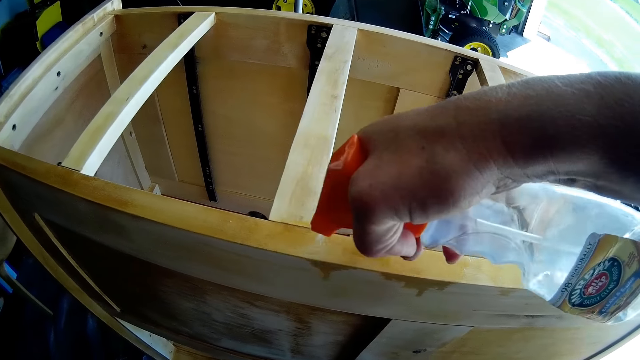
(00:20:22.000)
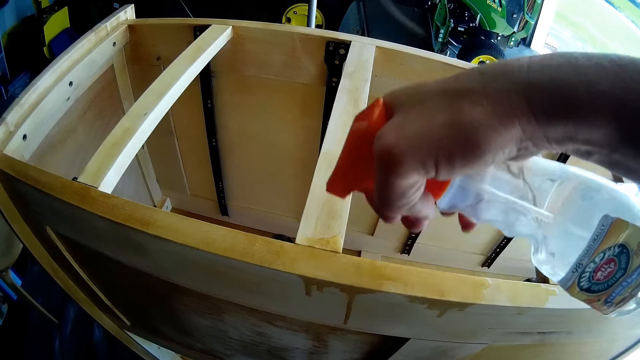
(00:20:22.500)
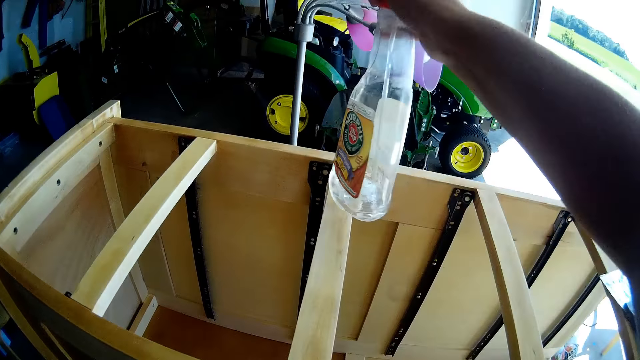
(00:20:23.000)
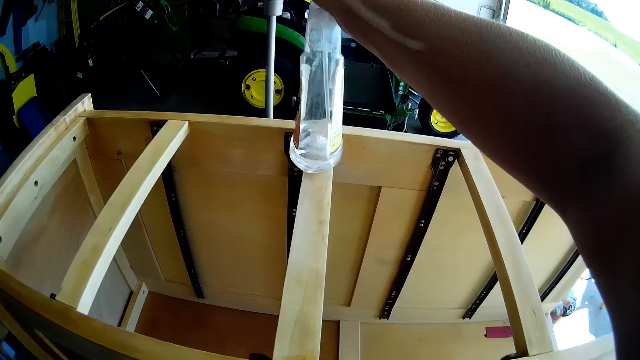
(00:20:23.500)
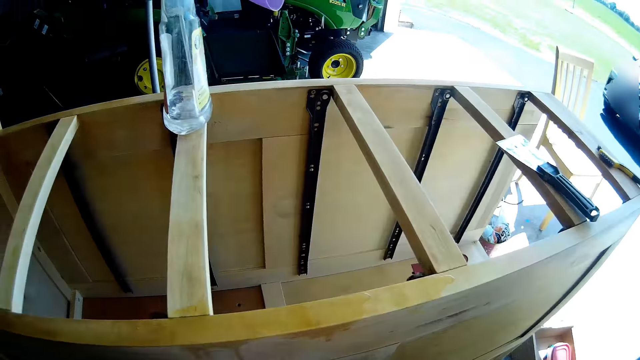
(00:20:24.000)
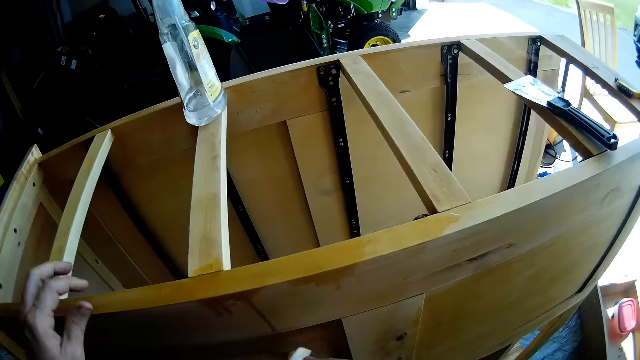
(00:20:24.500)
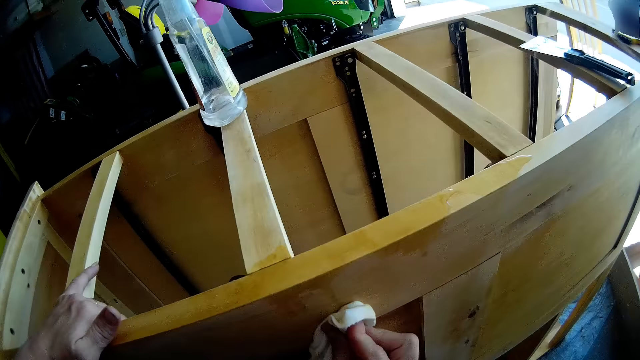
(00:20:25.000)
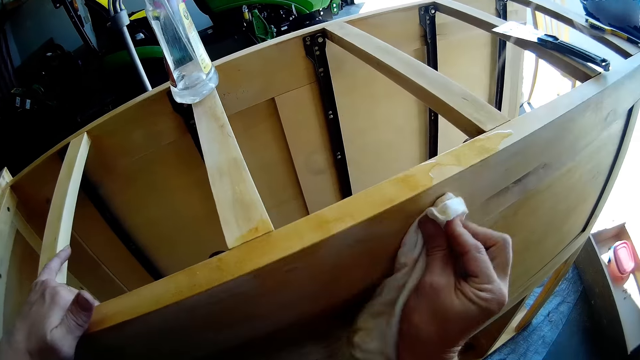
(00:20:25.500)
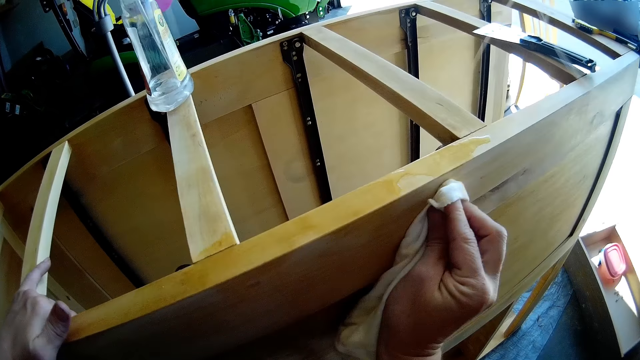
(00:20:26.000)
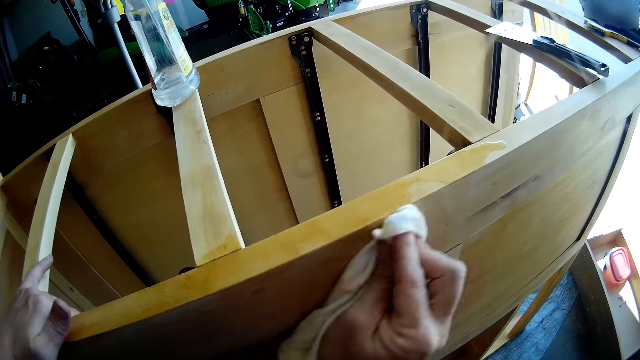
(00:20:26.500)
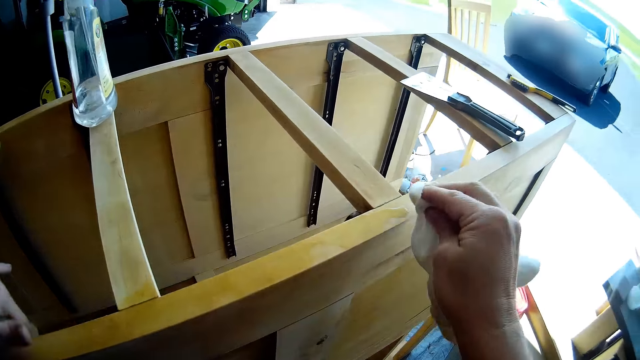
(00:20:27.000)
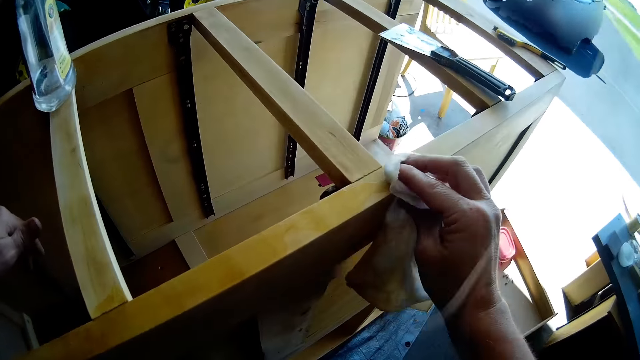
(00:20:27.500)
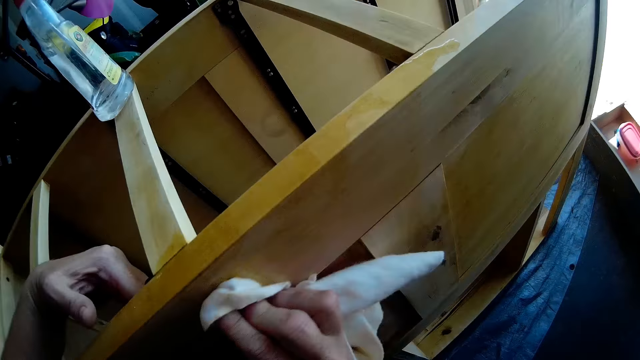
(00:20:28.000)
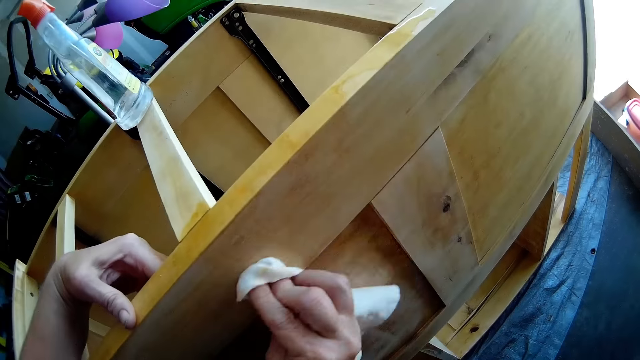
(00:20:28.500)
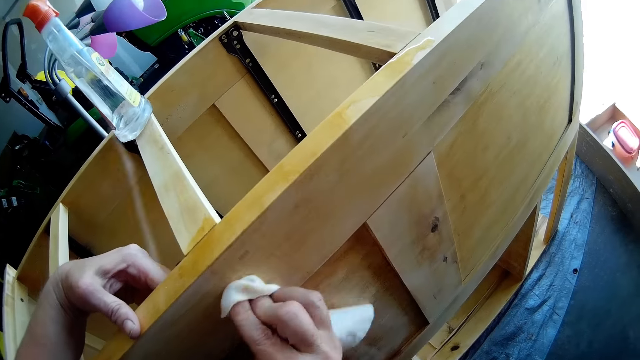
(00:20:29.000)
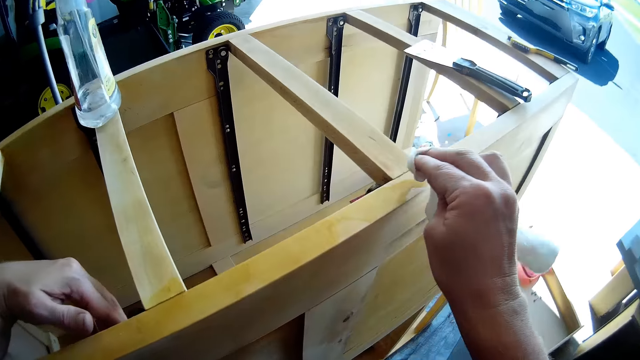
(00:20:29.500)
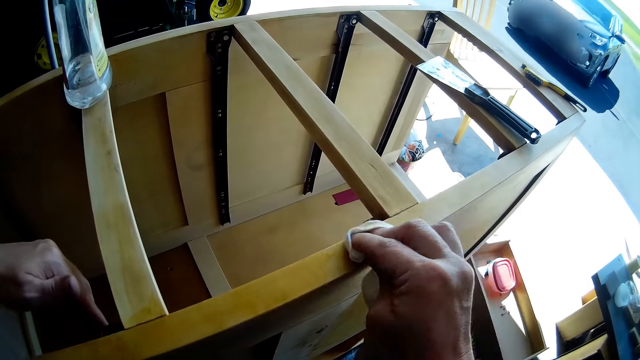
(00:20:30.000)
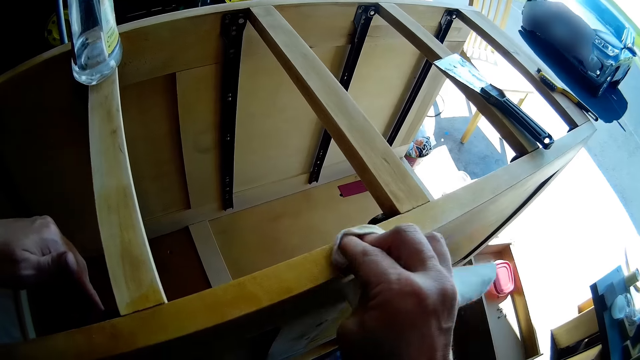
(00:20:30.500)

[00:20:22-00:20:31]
The camera wearer places the spray on the chest of drawers. They wipe the chest of drawers with a cloth.

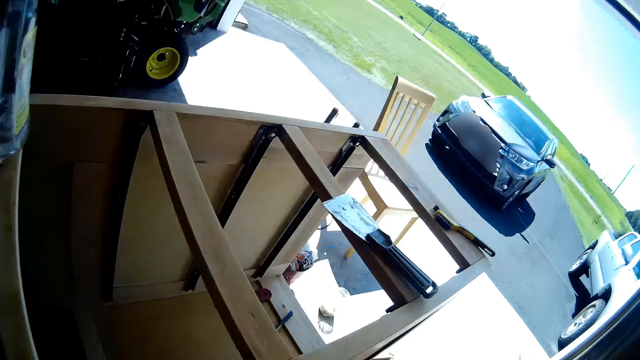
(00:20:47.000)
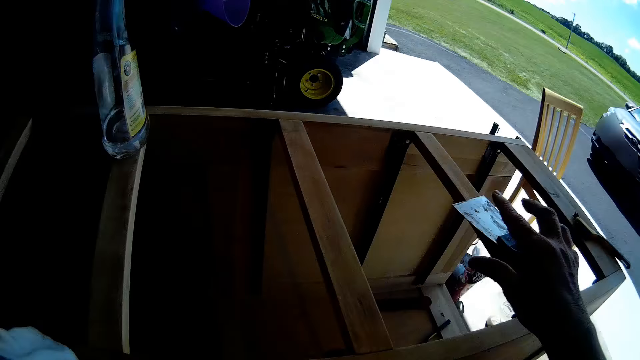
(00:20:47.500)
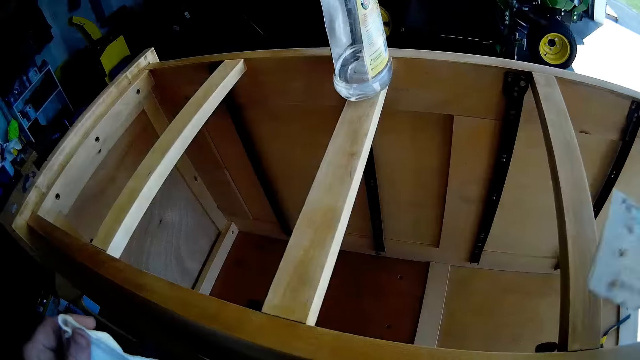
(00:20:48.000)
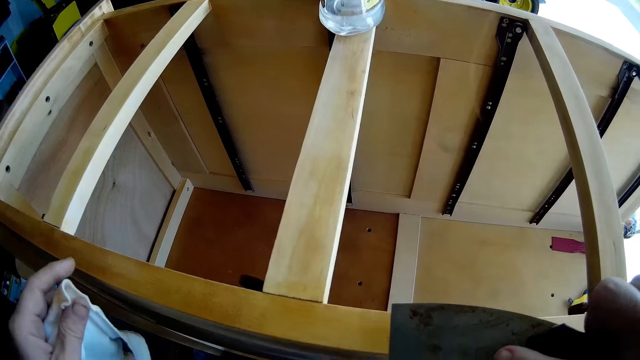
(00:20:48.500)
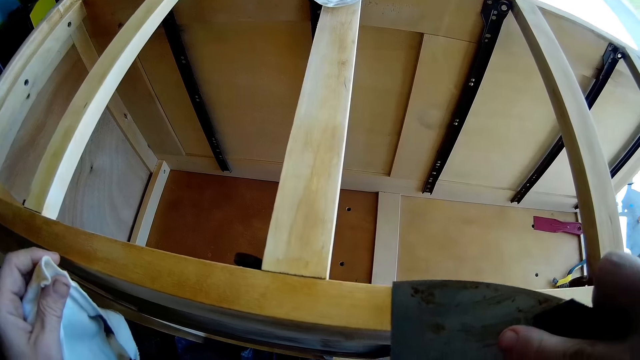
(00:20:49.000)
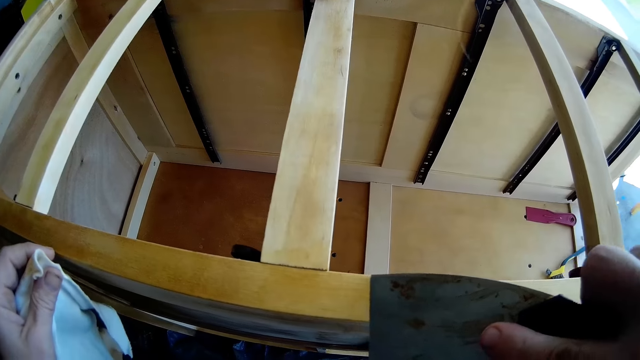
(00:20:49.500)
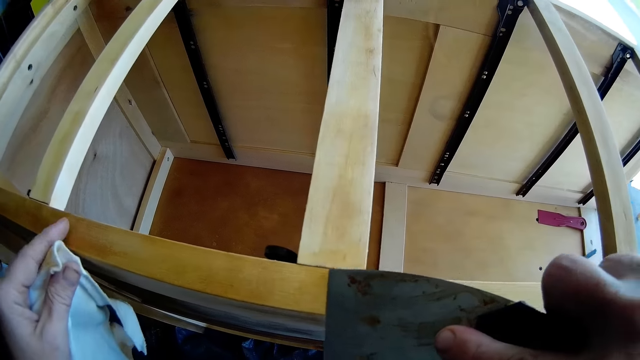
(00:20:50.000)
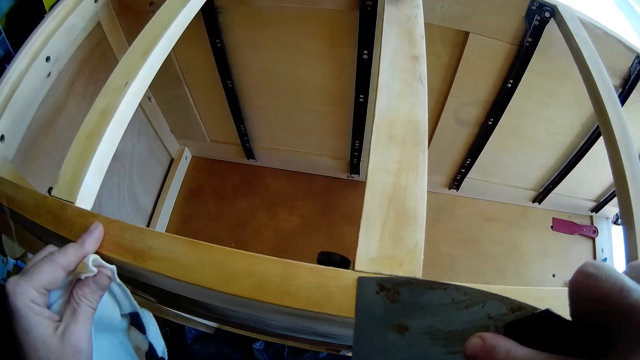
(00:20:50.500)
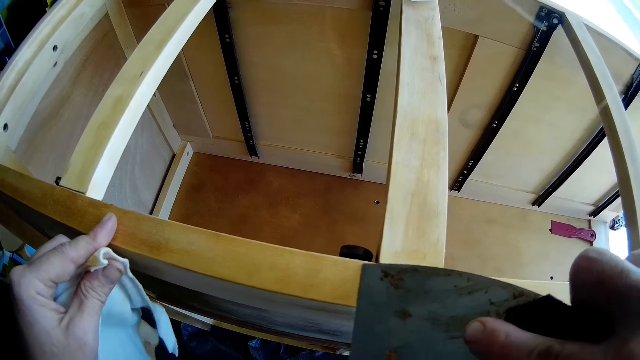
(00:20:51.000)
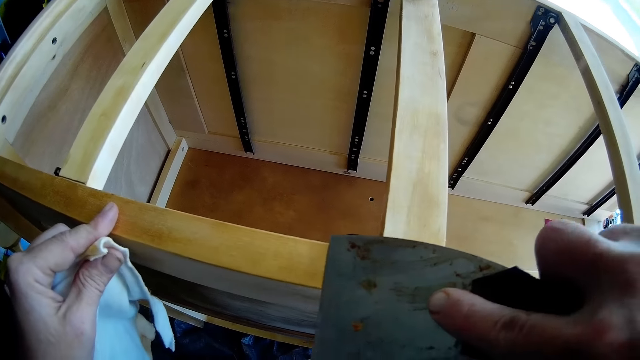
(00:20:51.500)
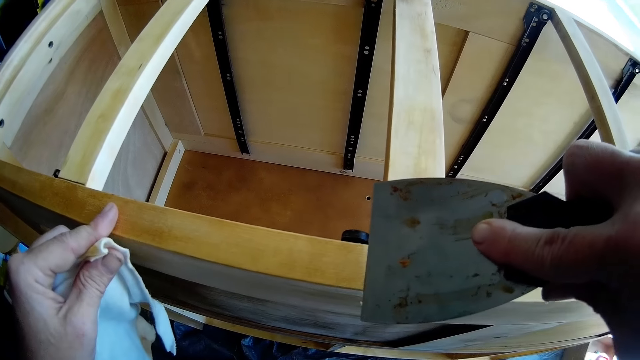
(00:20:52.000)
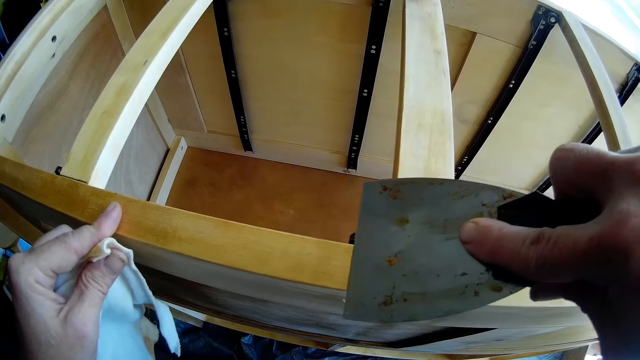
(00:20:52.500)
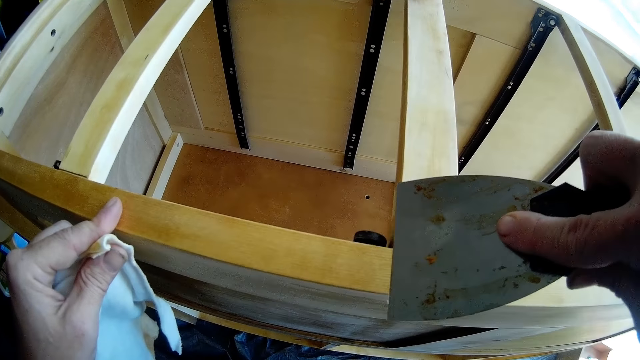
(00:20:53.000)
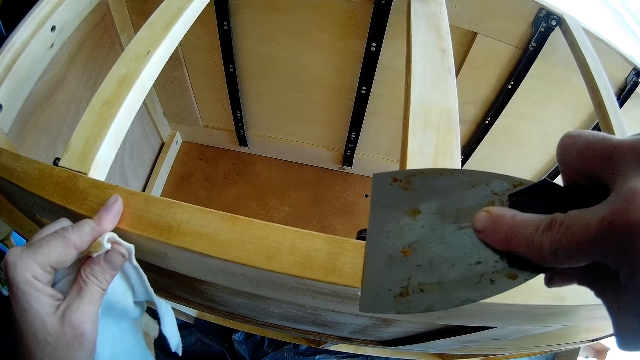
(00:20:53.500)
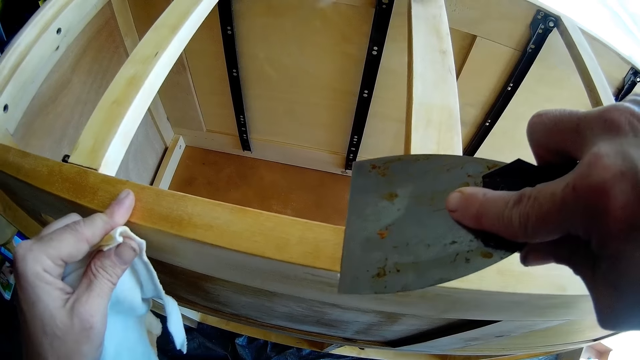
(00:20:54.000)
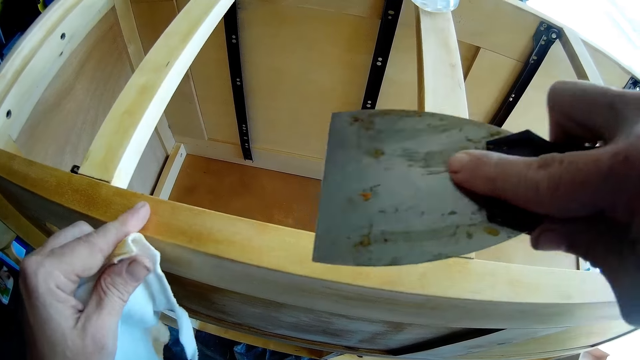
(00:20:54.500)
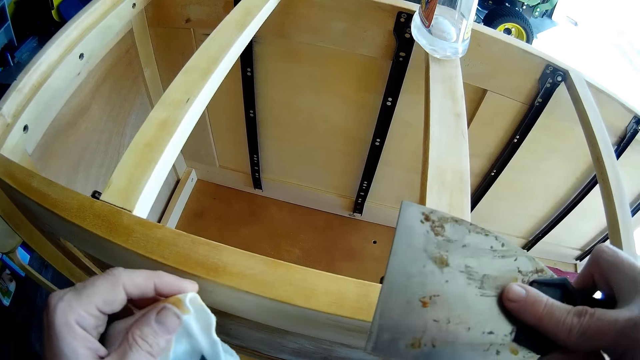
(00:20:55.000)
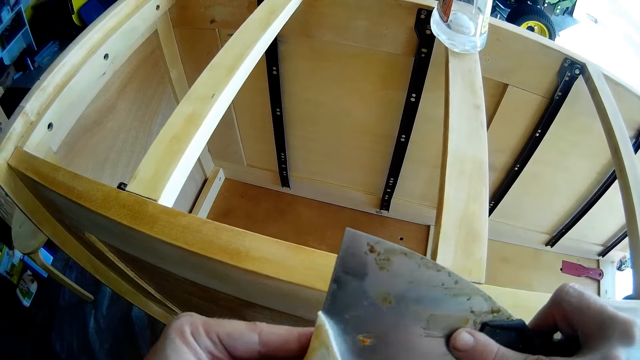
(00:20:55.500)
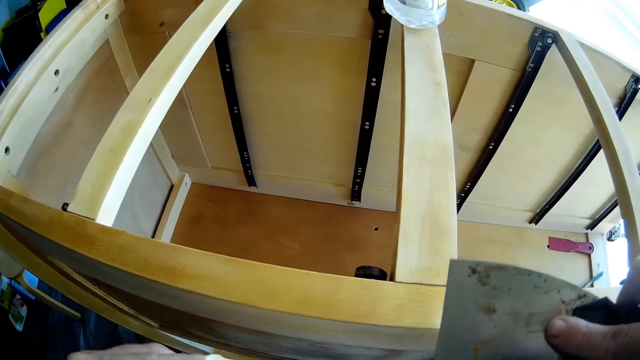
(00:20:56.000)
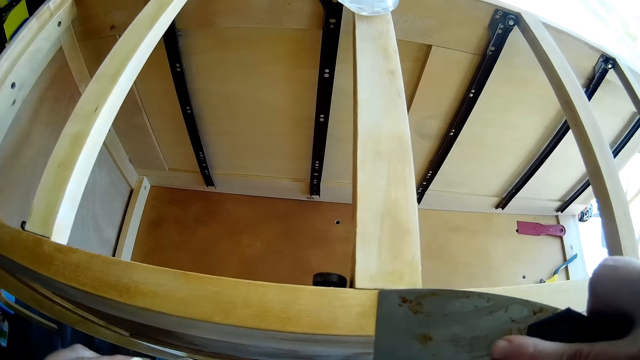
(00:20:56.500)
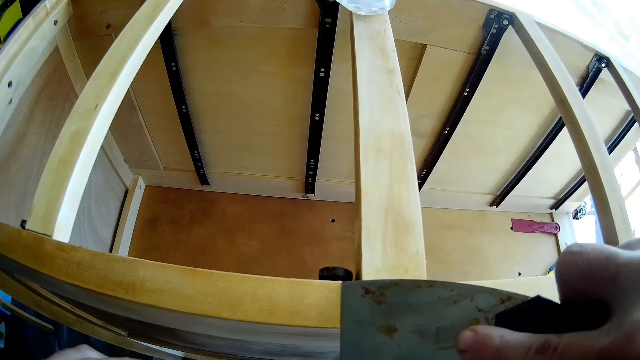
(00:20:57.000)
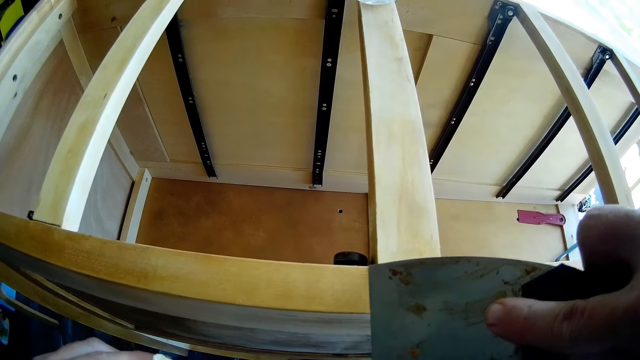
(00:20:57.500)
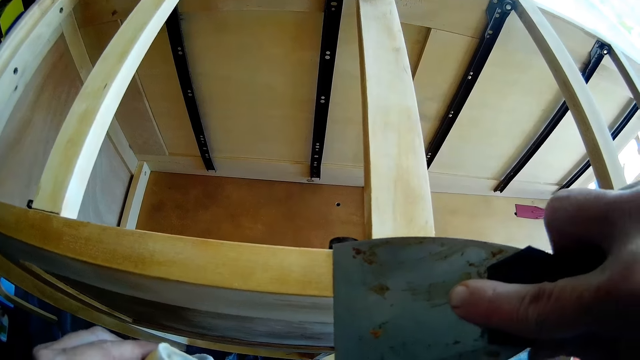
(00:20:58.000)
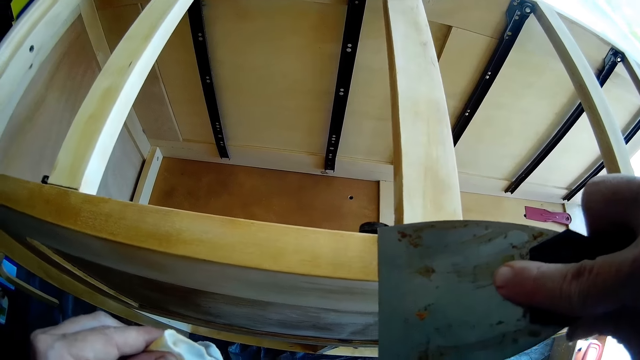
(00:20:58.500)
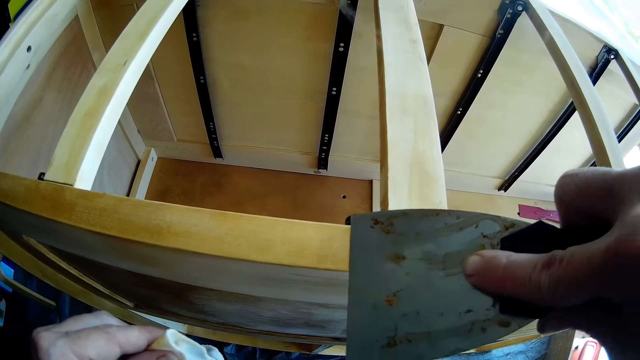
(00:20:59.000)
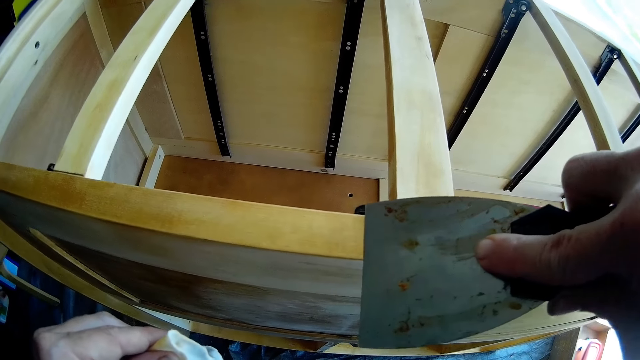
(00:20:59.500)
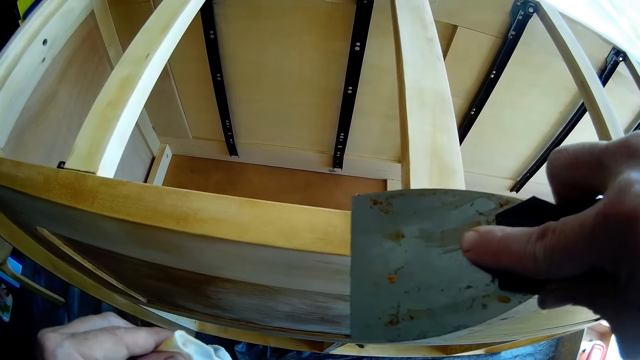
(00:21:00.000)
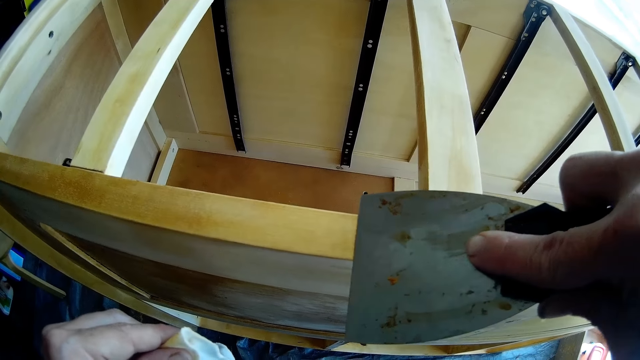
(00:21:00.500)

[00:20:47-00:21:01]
The camera wearer picks up the hoe or scraper from the cupboard or chest of drawers. They scrape the chest of drawers with the scraper. They wipe the scraper with a cloth. They scrape the chest of drawers.
